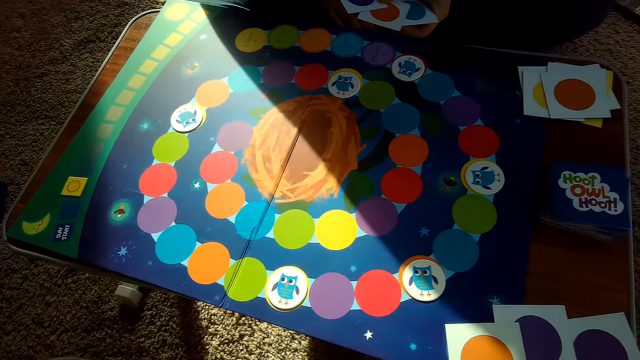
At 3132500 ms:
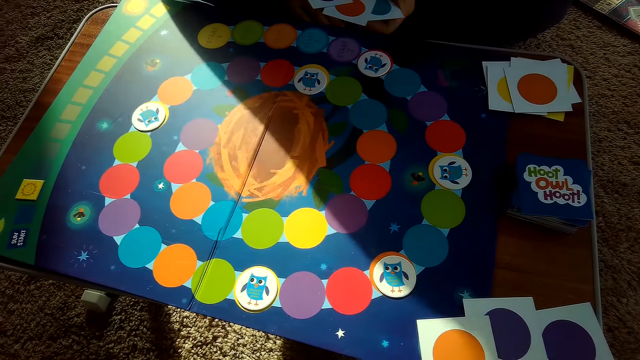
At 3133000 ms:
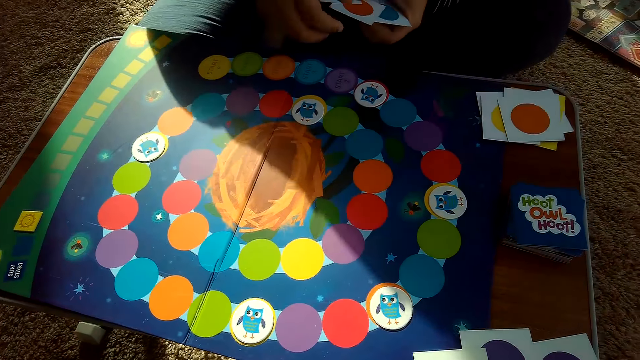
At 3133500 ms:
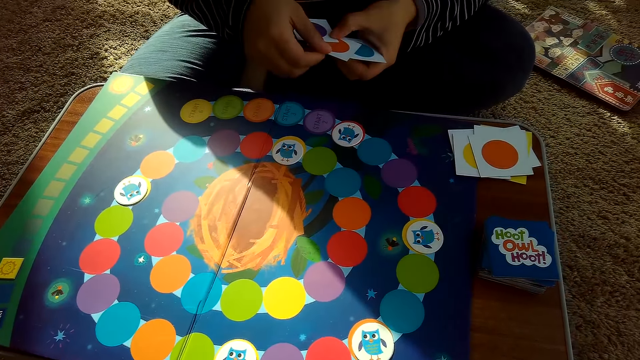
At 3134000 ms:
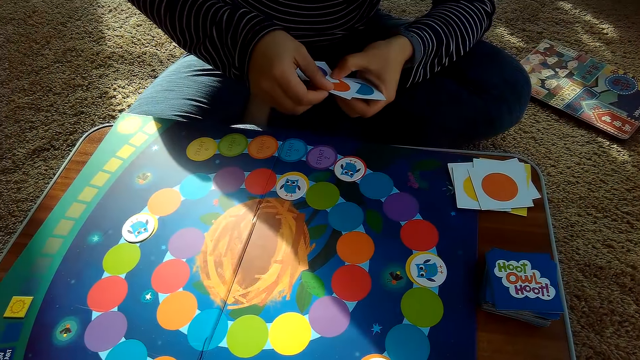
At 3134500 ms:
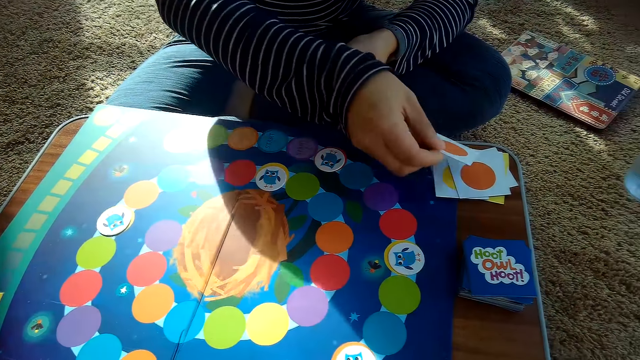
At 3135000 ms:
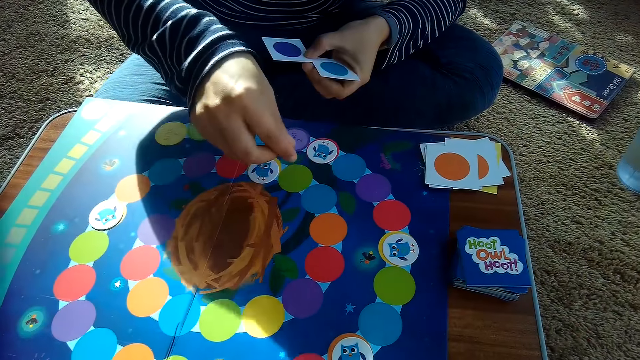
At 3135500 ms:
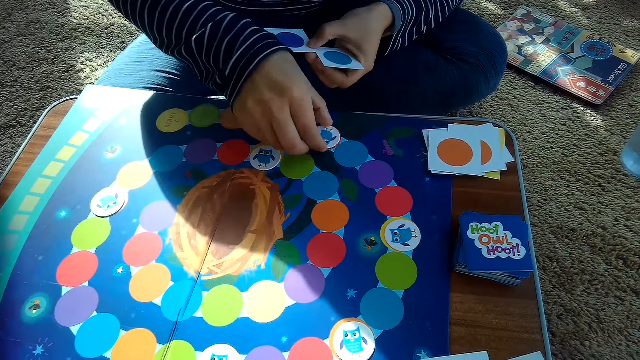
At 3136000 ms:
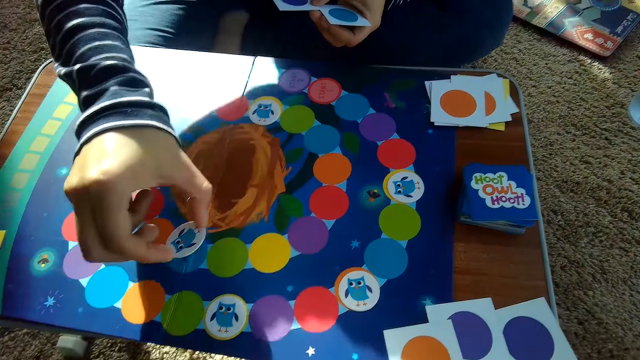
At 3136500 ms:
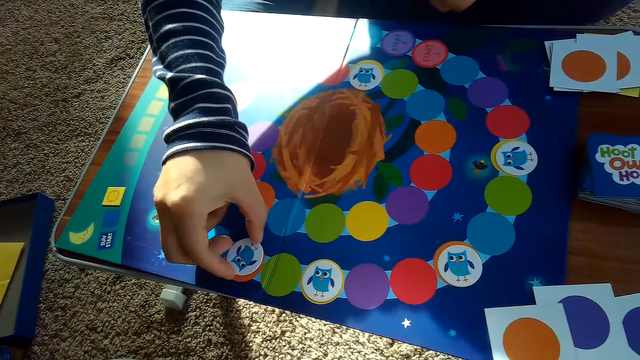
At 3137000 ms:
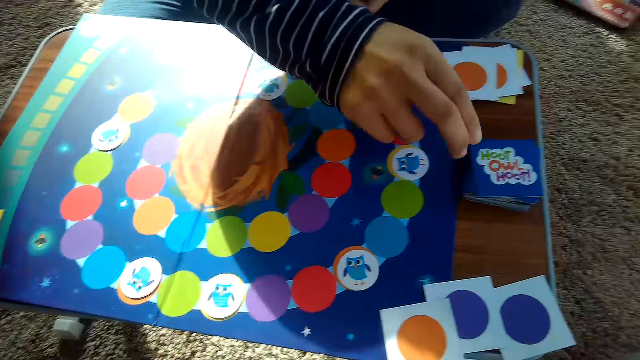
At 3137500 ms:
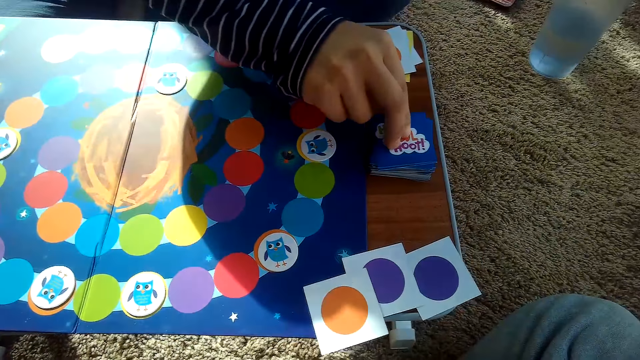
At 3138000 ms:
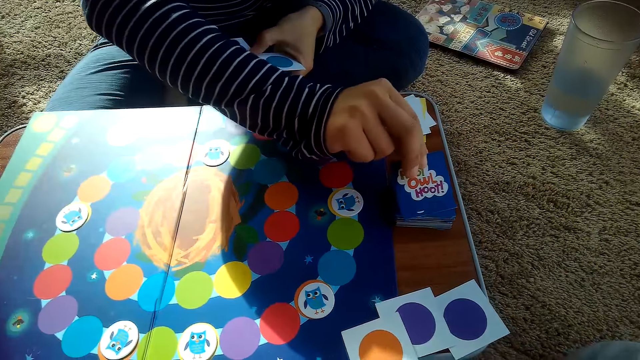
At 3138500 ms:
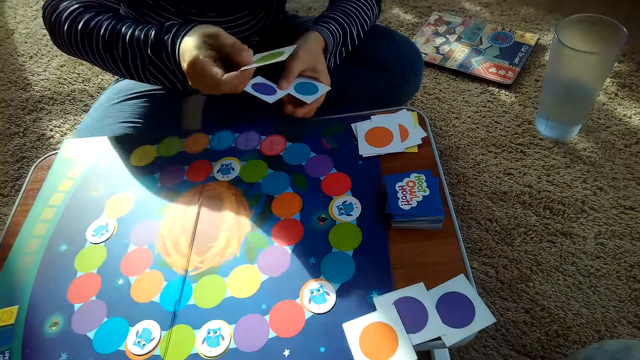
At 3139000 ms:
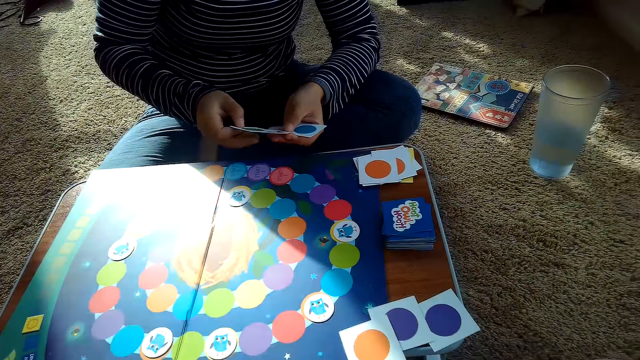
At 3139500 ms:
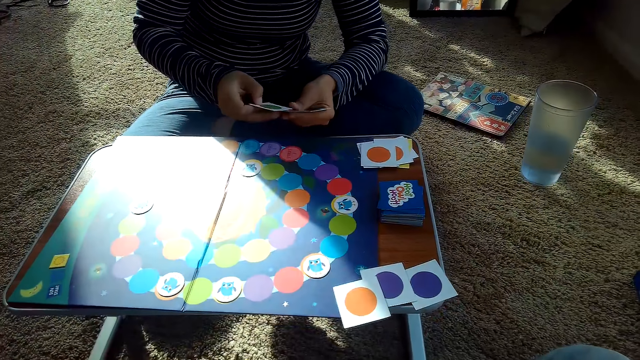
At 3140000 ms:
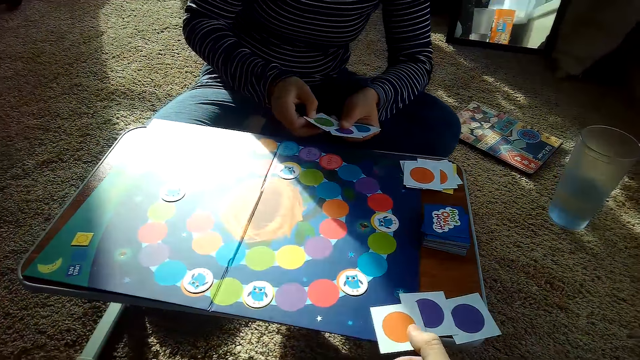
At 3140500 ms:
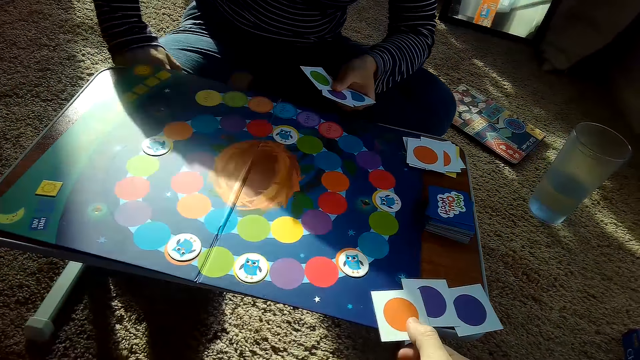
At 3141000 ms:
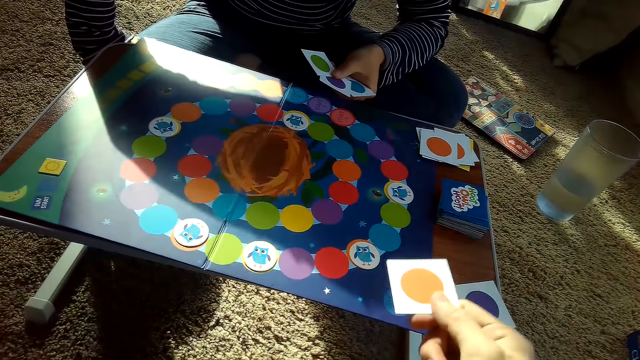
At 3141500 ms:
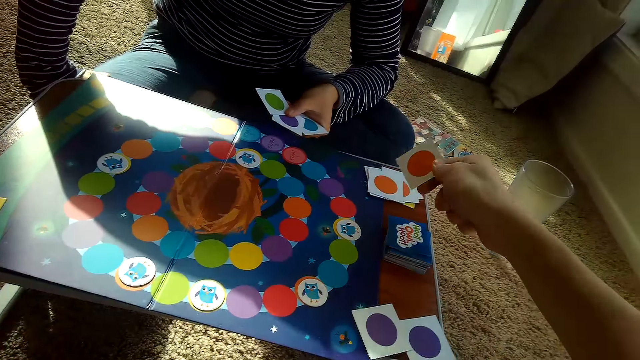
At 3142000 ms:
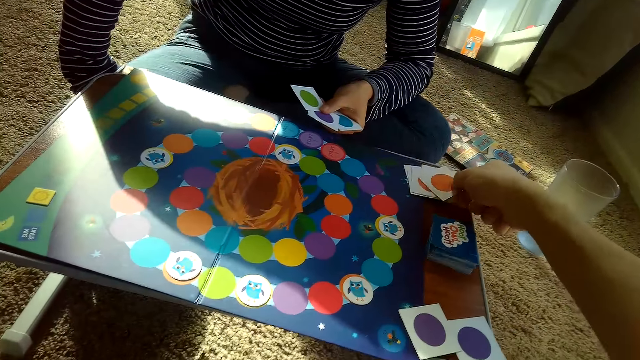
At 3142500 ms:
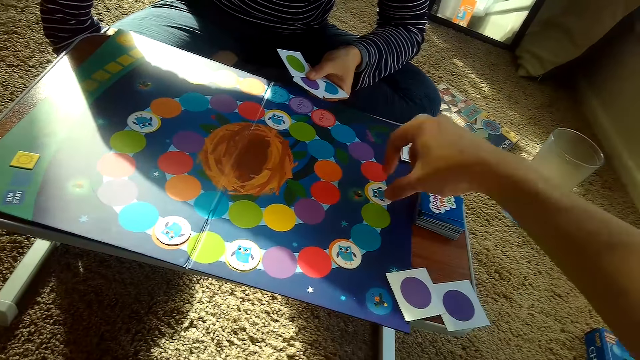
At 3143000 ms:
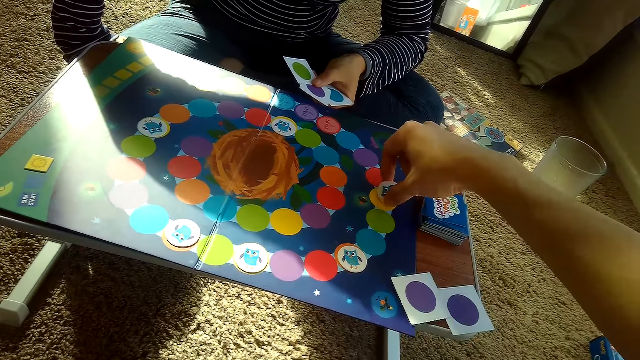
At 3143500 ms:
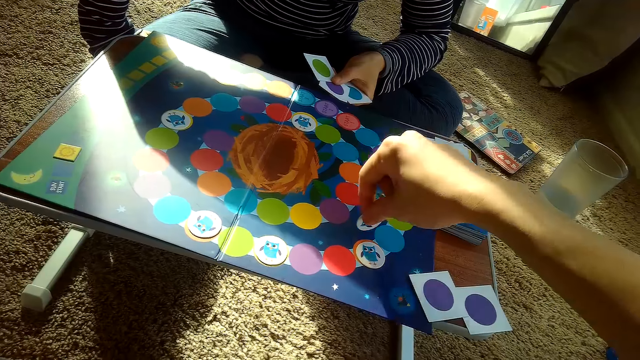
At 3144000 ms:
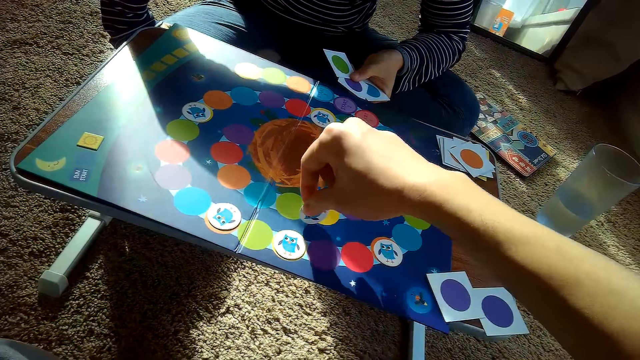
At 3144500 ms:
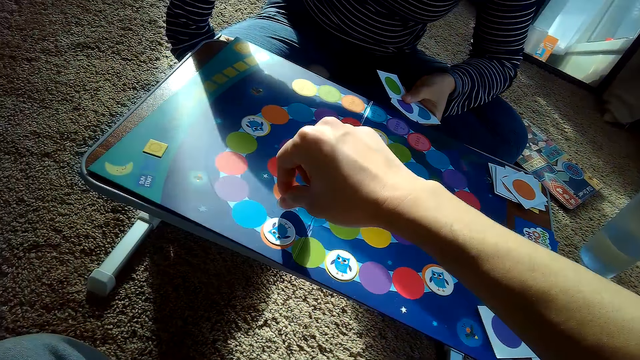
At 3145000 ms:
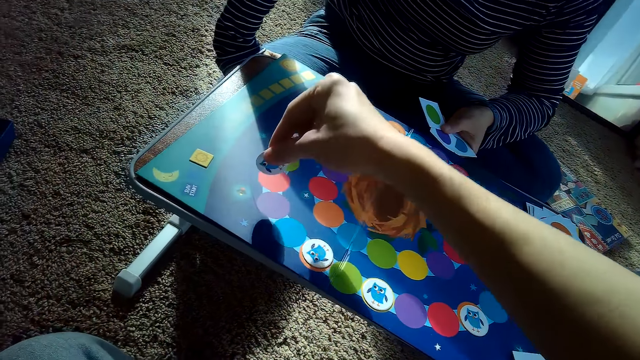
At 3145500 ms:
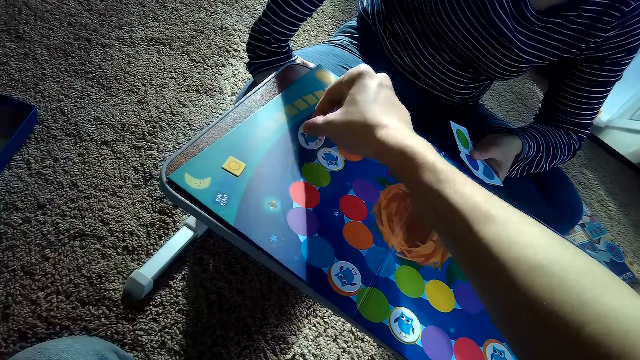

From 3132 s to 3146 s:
The partner places a card on her stack of cards with her right hand, adjusts a chip on the game board with her right hand, and picks a card. The camera wearer puts the card on the game board. The partner picks a card from the stack of cards on the table with her right hand. The camera wearer picks a card from the table with his right hand. He drops the card in his right hand on the partner's stack of cards. He picks a card. He adjusts a chip on the game board with his right hand.

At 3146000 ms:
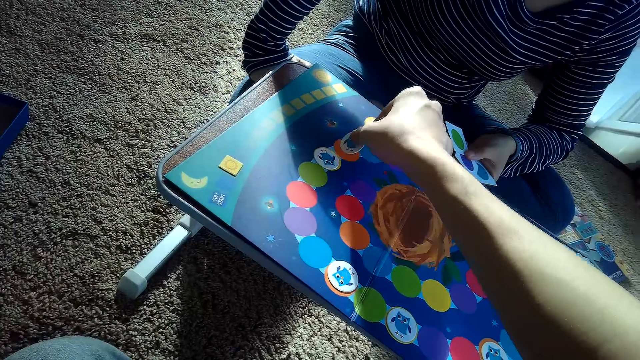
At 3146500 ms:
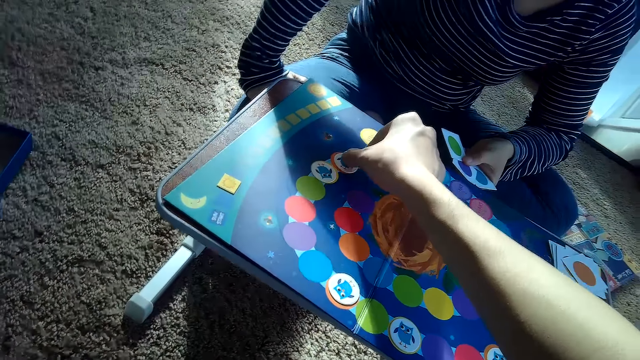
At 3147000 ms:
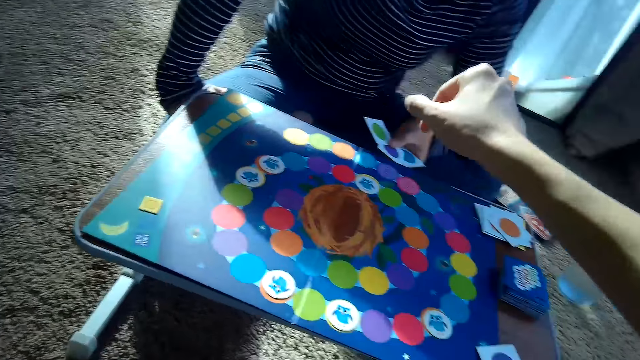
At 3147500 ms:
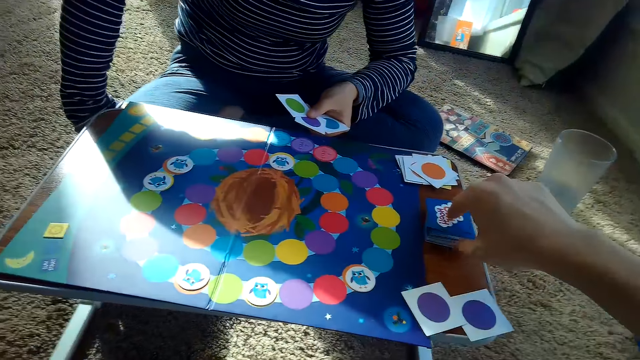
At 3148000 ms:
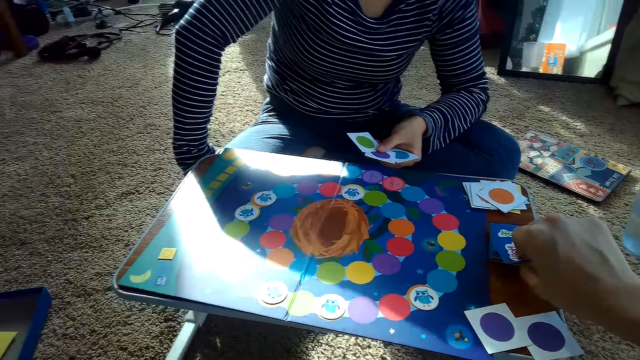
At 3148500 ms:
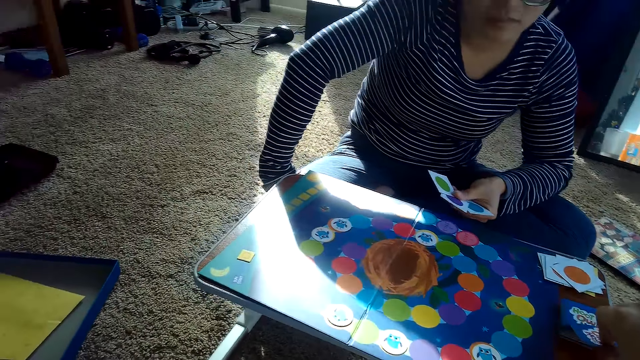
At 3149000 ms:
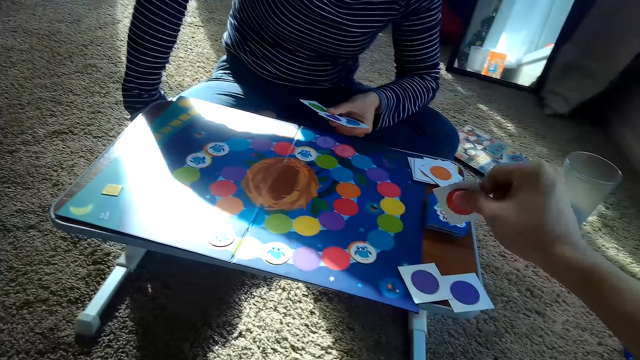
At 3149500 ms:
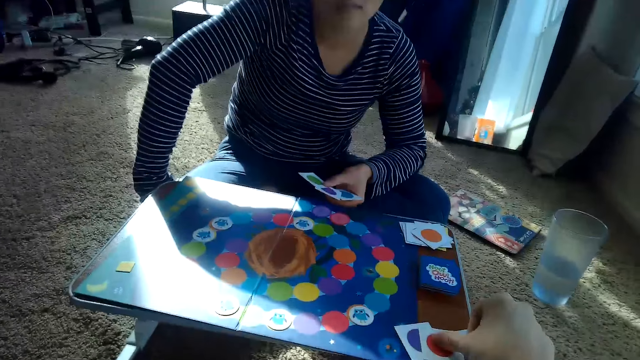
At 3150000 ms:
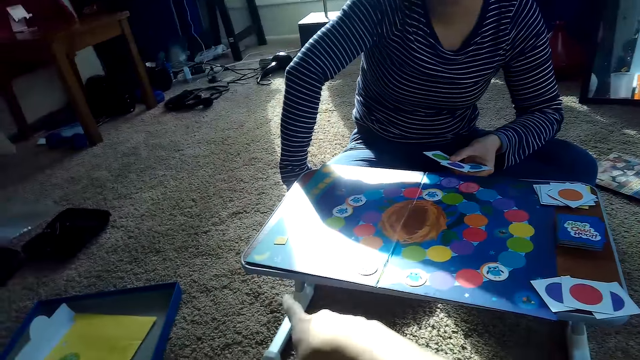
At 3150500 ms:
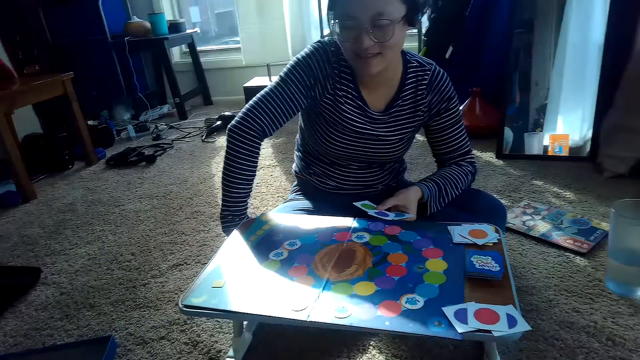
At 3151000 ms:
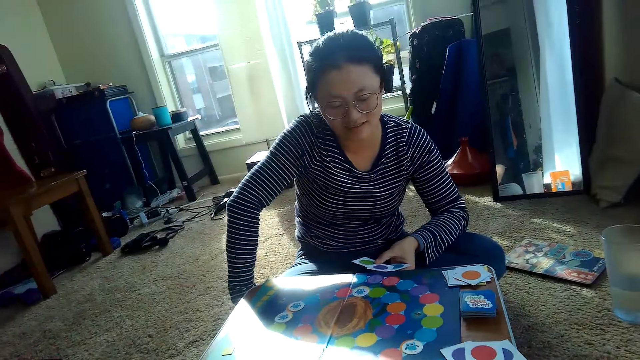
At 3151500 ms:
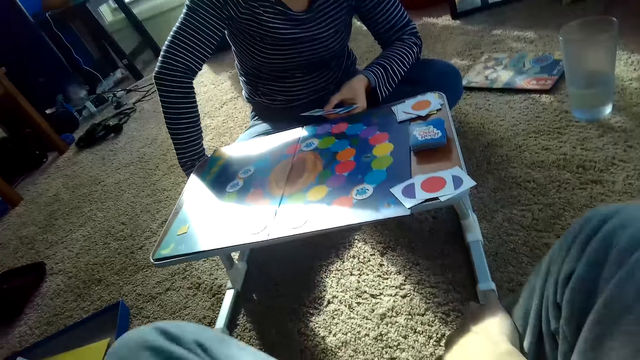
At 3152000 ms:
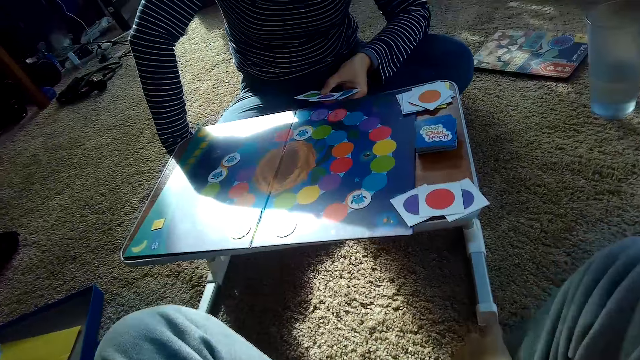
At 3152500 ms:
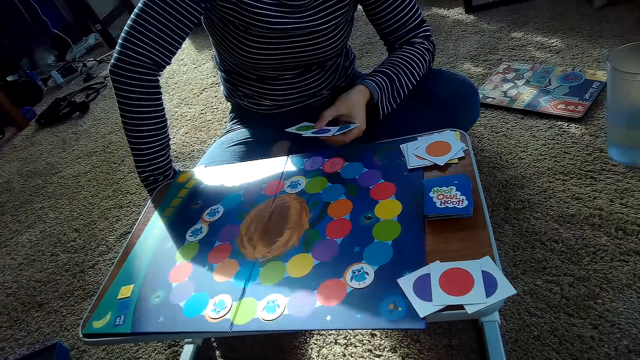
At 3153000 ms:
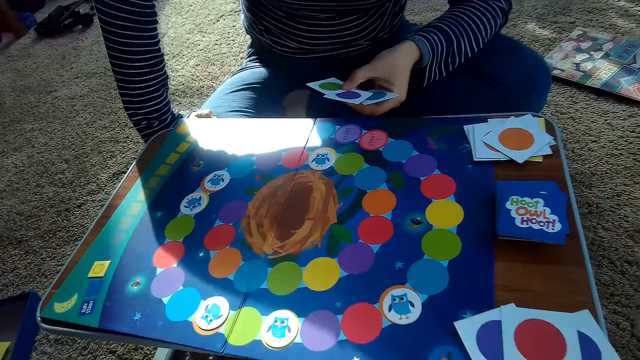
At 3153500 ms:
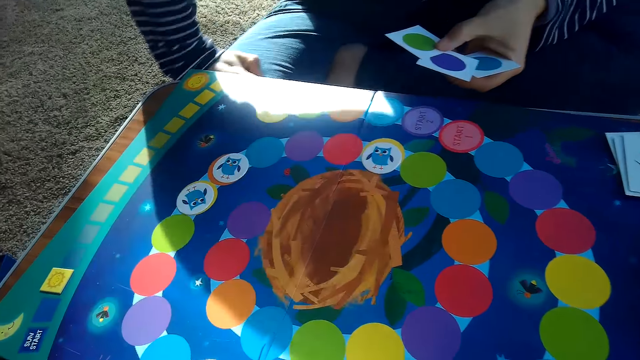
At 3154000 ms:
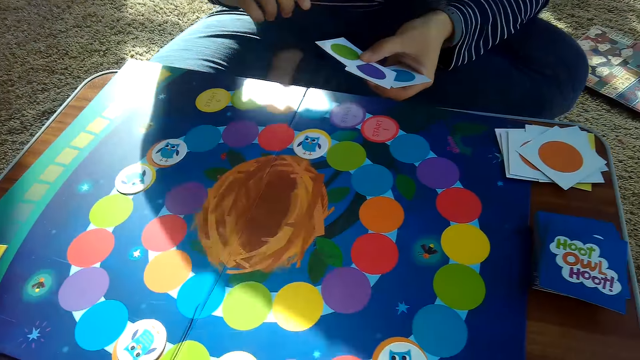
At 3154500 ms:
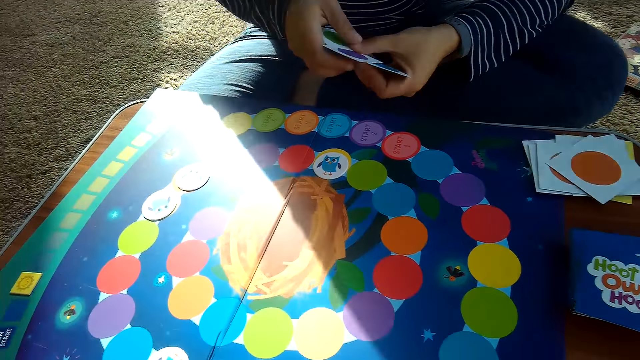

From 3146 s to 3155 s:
The camera wearer places the card on the game board. He picks a card from the stack of cards on the table with his right hand. He places the card in his right hand on the table. He demonstrates with his hand.
